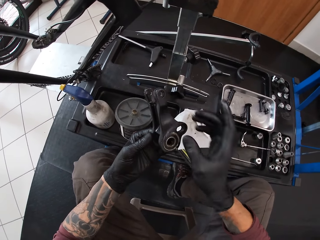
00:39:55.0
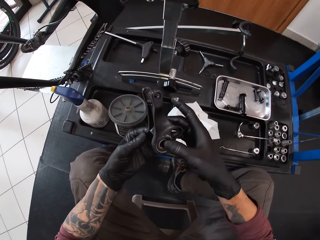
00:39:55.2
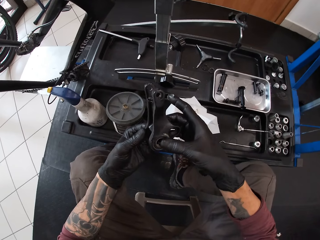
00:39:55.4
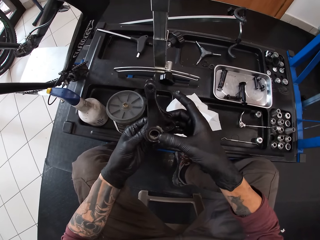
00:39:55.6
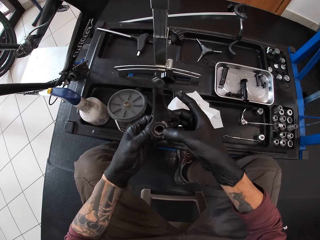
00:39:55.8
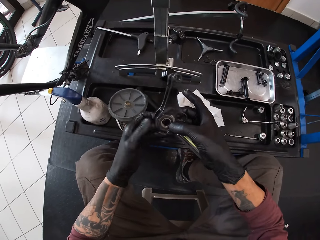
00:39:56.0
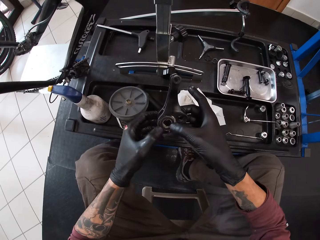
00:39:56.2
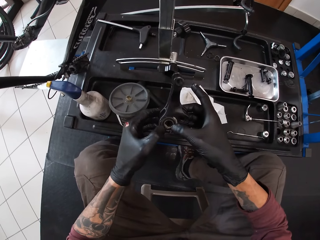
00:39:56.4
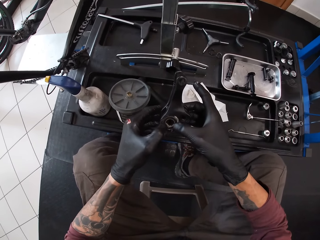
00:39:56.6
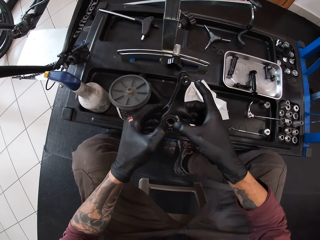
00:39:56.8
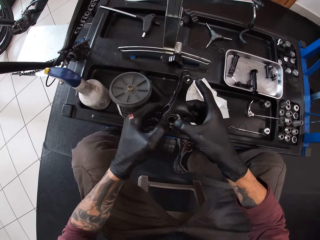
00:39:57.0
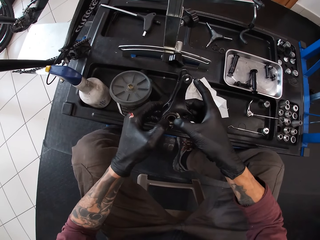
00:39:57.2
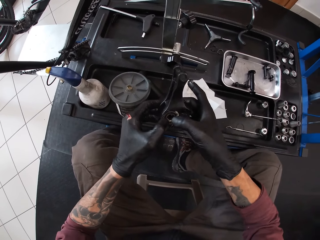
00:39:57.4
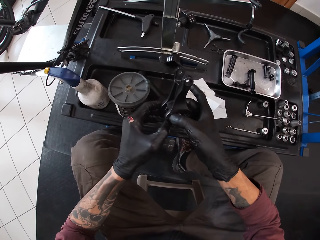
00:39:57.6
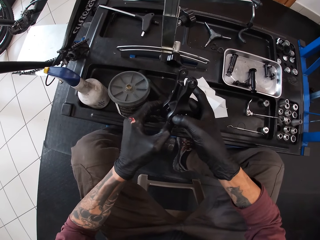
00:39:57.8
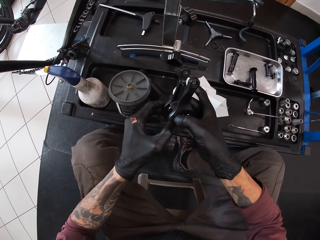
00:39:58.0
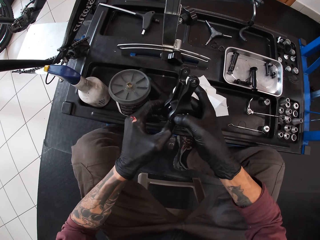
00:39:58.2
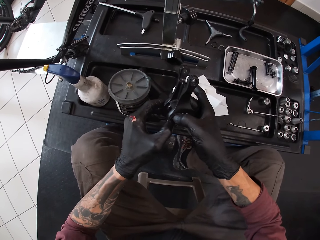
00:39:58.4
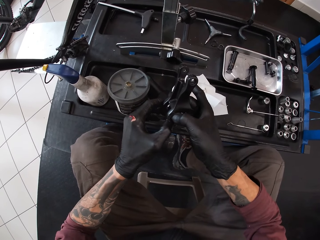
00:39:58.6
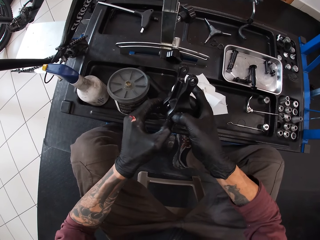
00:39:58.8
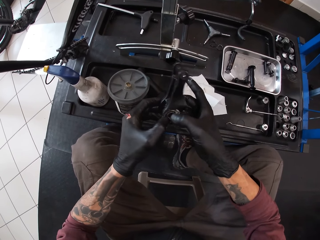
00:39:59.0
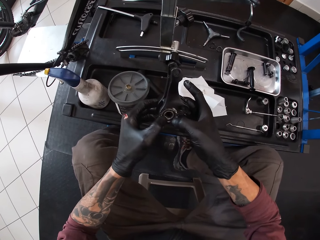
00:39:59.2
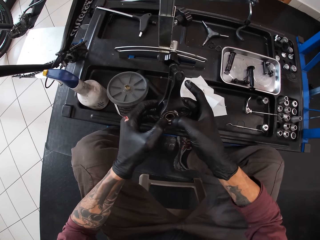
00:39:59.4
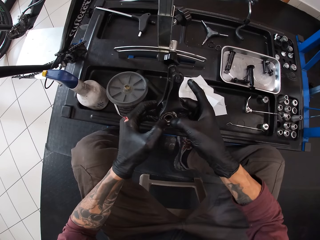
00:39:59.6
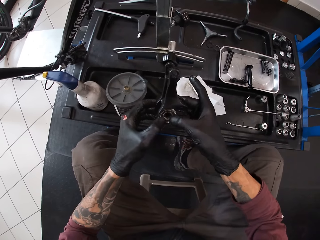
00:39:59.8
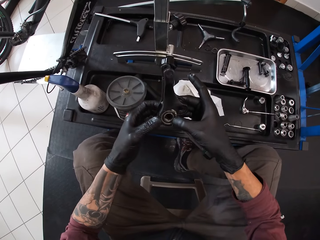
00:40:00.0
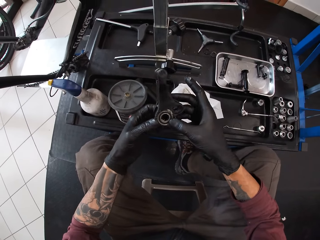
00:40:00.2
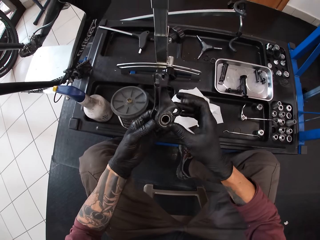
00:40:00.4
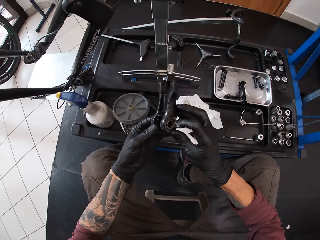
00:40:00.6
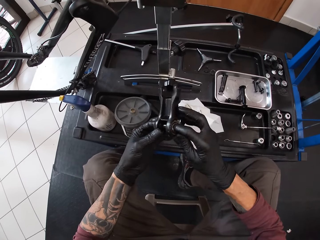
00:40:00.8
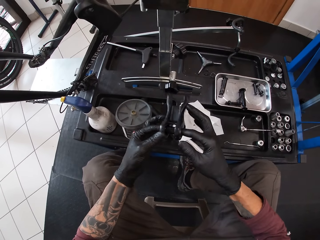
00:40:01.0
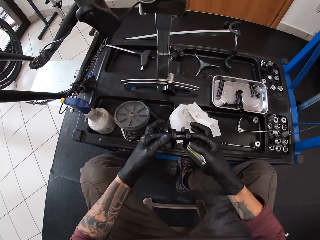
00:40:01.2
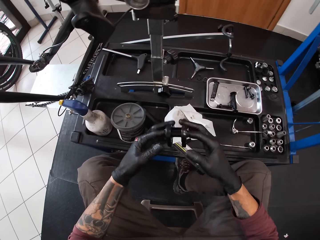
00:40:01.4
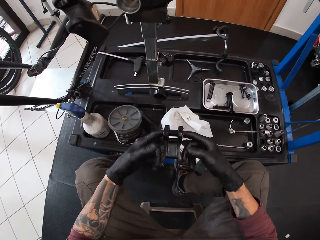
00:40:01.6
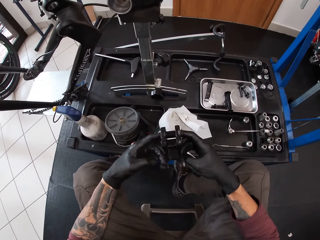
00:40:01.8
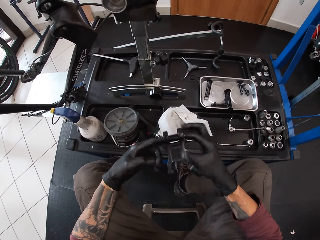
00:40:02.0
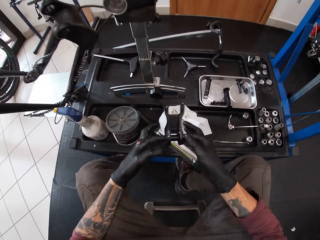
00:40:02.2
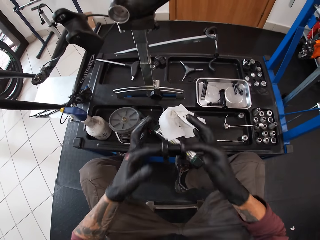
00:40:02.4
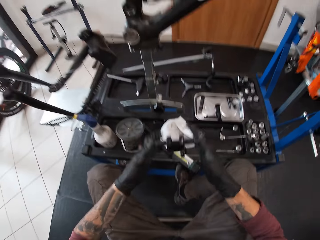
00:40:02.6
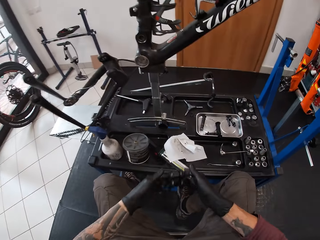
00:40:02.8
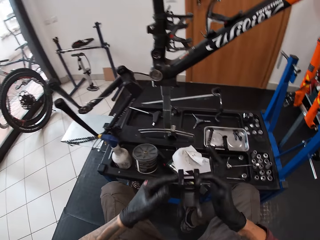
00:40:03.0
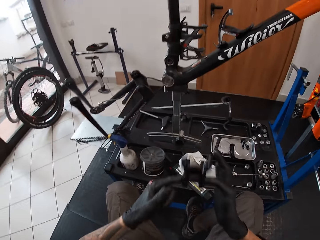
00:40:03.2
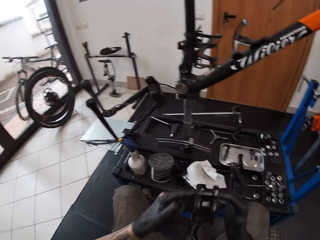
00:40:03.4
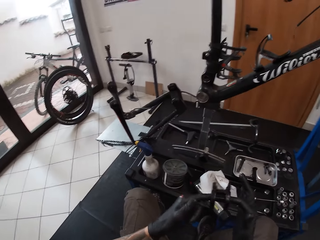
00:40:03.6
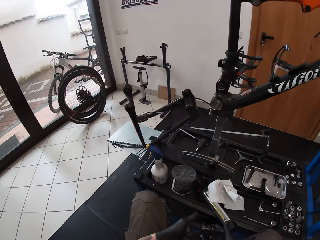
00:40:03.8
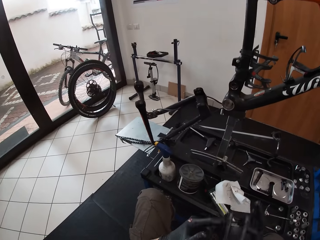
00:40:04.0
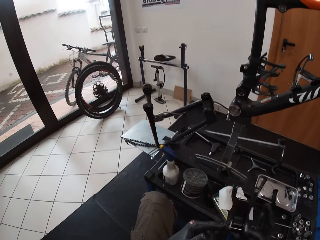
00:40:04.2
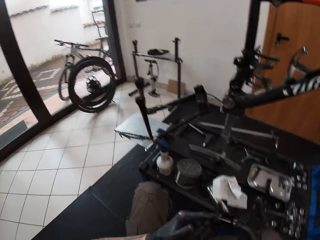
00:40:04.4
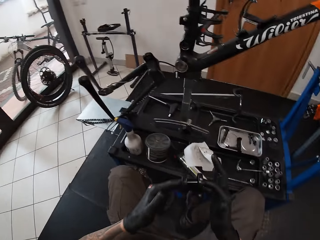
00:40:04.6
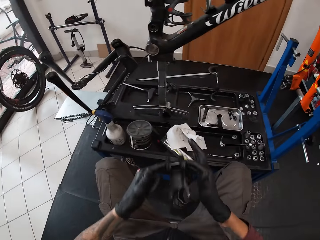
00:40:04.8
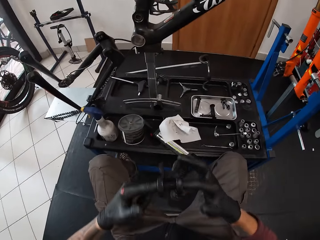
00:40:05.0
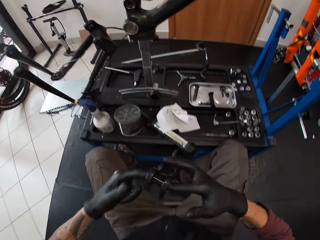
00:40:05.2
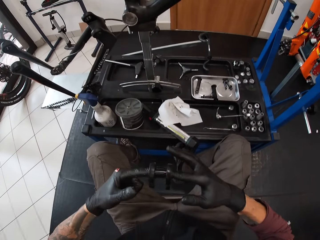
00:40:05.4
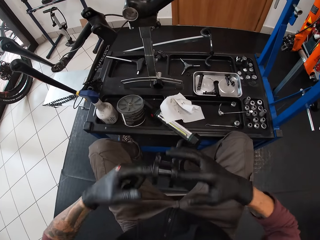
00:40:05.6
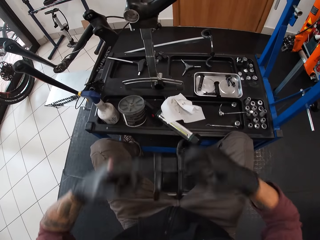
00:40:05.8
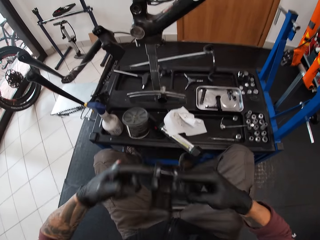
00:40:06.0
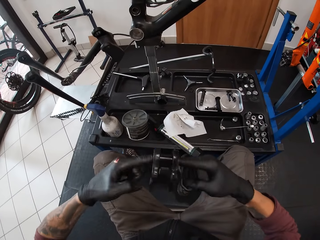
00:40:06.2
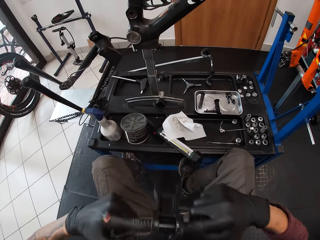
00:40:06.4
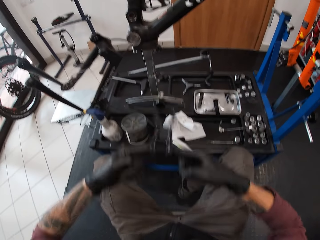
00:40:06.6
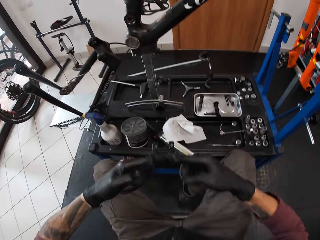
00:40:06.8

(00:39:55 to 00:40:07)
The camera wearer sets the ring into the bicycle pedal with both hands. He spins the bicycle pedal with both hands.

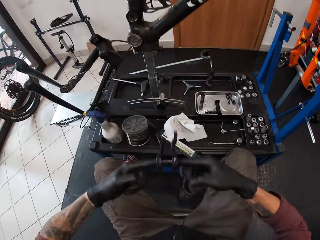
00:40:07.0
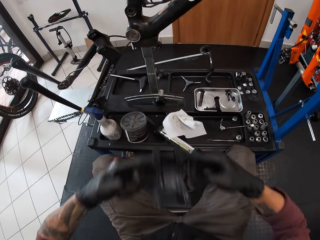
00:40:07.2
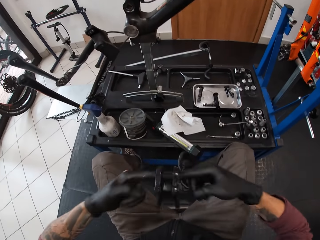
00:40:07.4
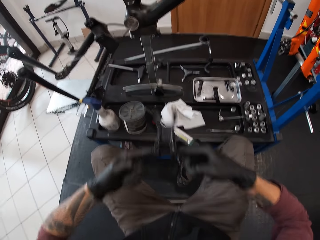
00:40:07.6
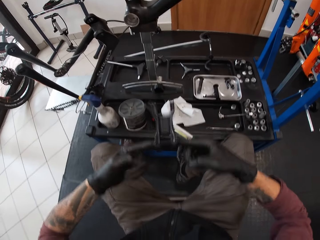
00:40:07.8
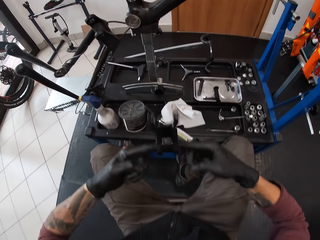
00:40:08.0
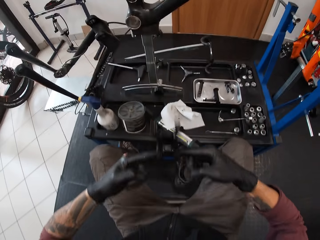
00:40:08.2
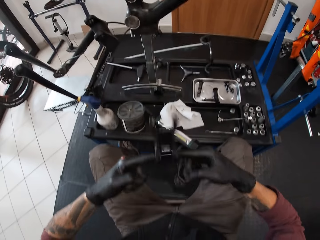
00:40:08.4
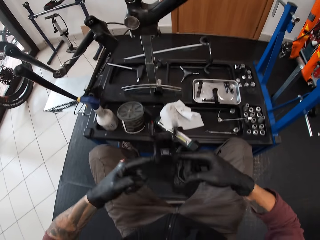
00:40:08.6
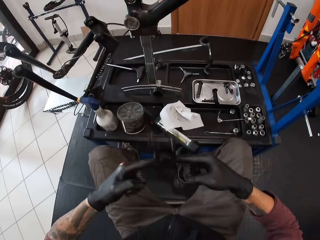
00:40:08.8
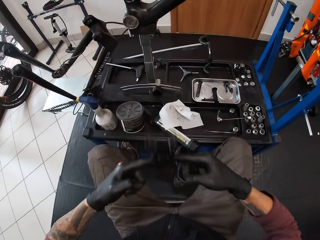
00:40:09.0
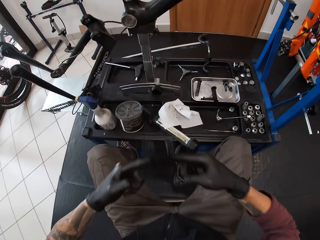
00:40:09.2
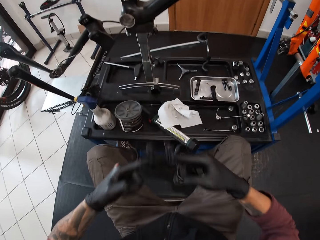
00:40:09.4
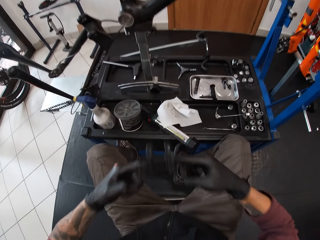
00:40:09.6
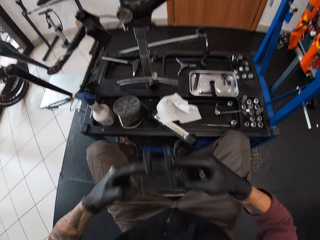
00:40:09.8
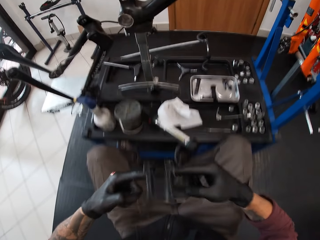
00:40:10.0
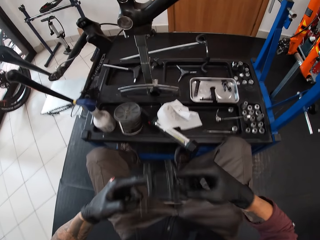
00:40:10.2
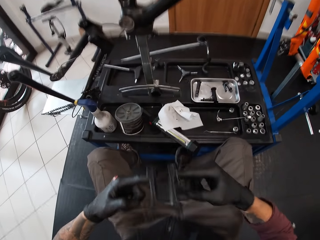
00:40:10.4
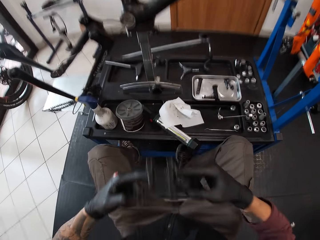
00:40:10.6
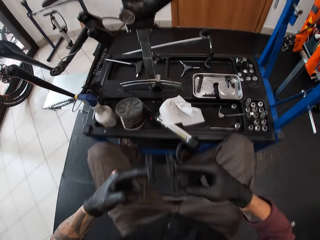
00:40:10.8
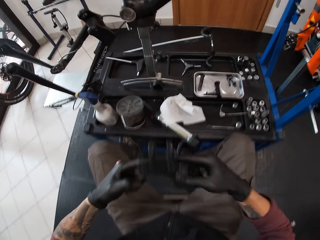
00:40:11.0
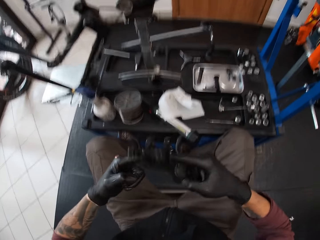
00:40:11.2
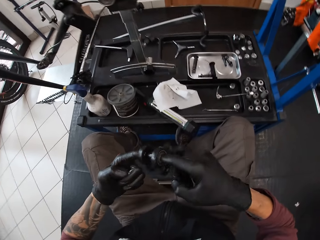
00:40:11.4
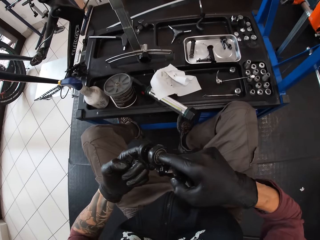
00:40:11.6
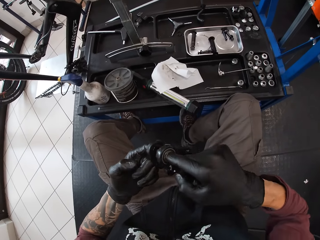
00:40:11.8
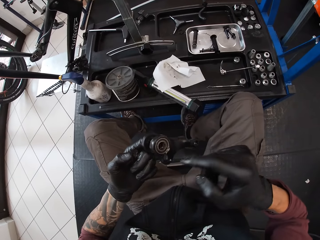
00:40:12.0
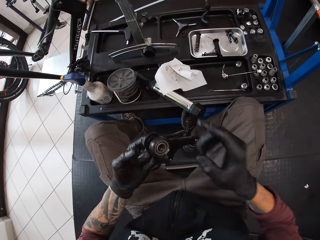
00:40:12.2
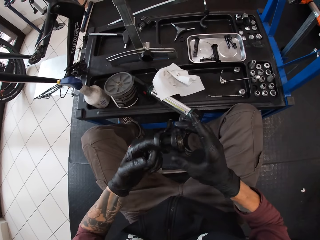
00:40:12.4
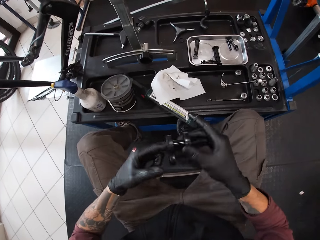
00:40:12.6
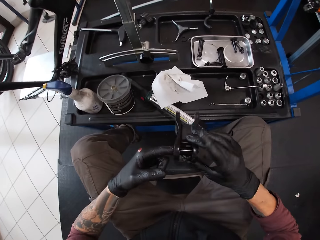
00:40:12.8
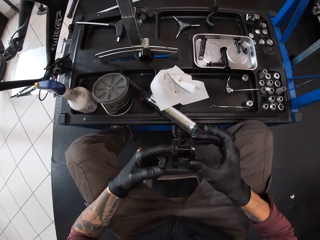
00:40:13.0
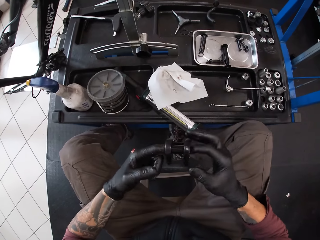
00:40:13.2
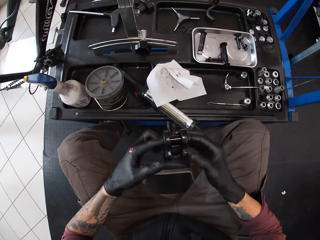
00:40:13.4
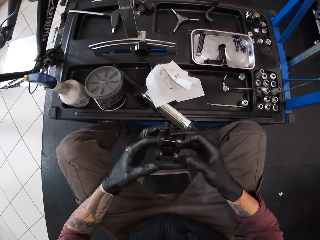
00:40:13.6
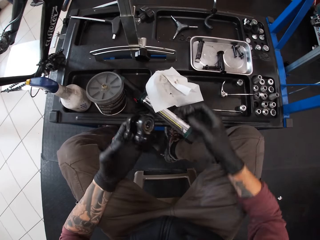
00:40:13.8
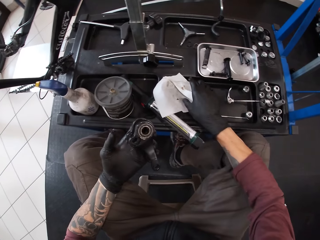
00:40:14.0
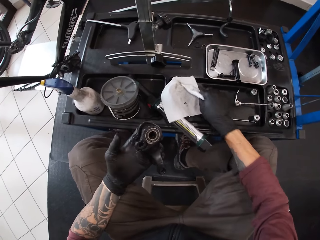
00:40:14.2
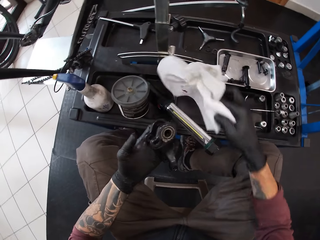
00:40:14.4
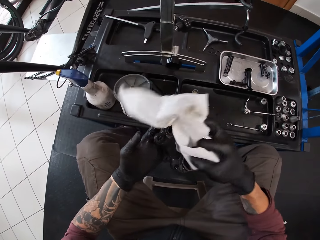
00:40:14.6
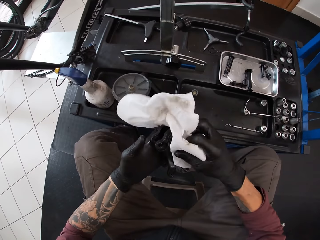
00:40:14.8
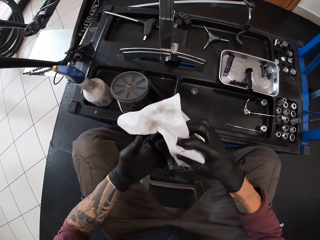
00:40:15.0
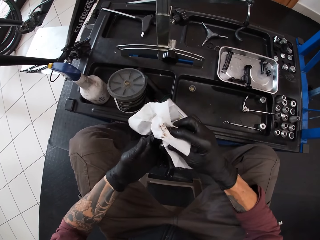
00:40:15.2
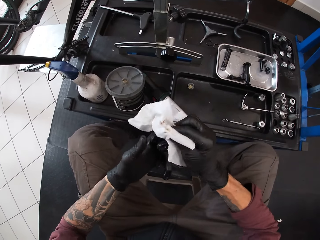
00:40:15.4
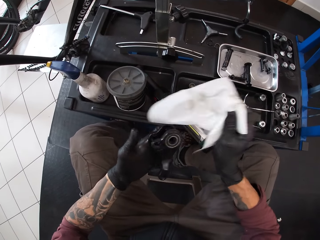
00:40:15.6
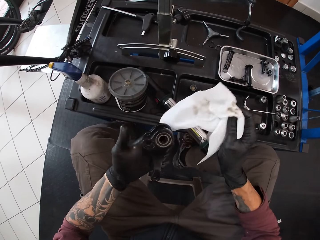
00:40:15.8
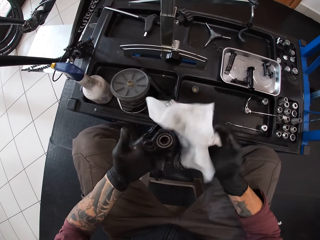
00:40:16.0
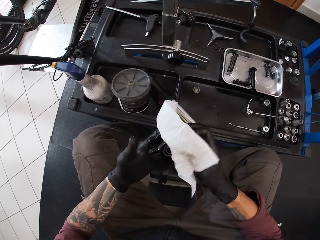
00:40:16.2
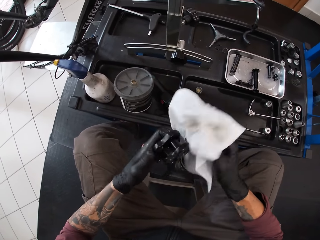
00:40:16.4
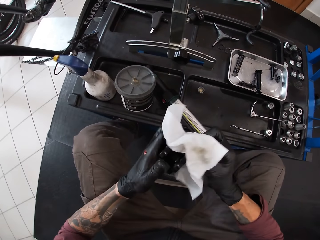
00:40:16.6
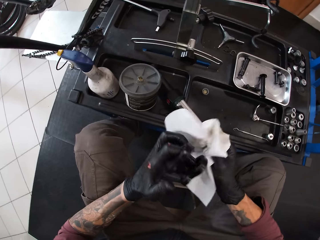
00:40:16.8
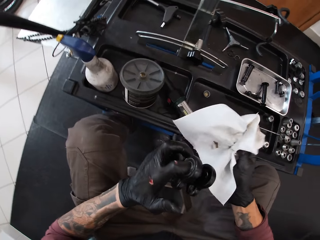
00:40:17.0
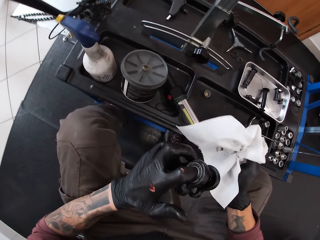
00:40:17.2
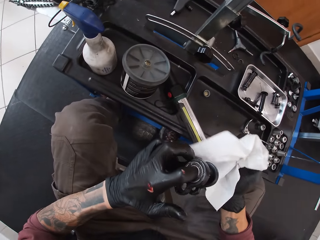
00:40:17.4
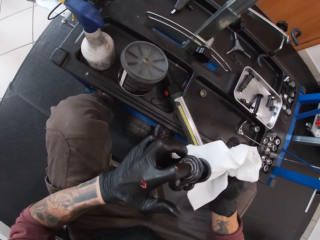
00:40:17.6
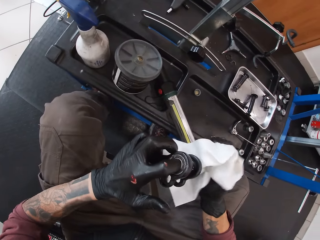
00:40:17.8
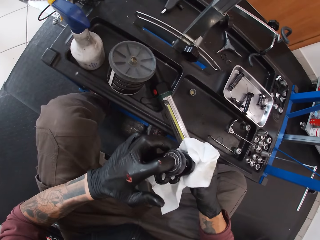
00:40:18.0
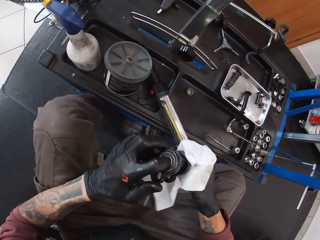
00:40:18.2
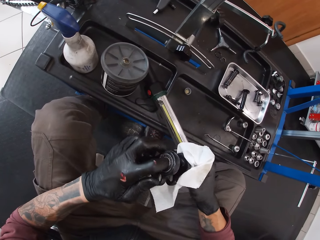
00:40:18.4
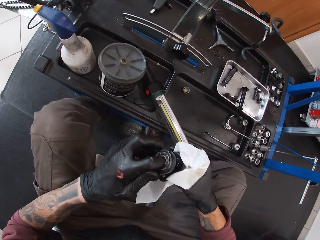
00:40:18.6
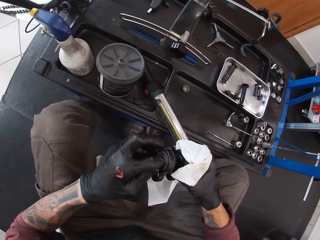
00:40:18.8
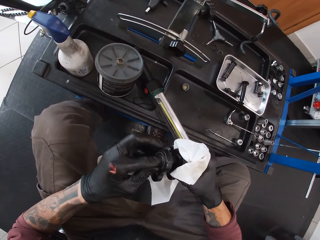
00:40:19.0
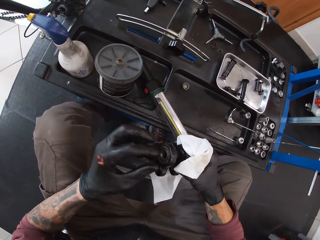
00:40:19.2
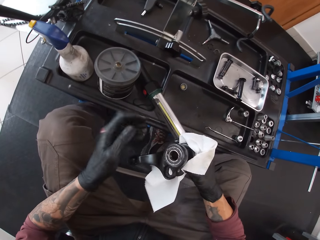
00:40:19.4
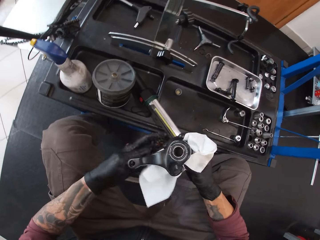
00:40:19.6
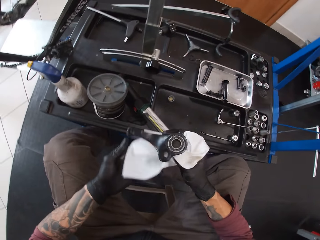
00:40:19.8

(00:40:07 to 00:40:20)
The camera wearer picks a tissue from the table with his right hand. He cleans the bicycle pedal in his left hand with the tissue in his right hand.
